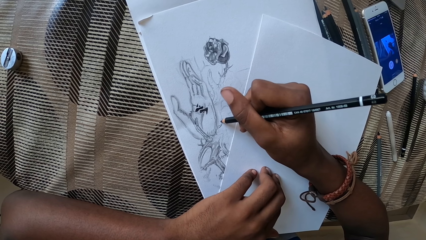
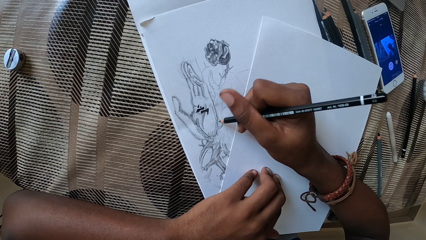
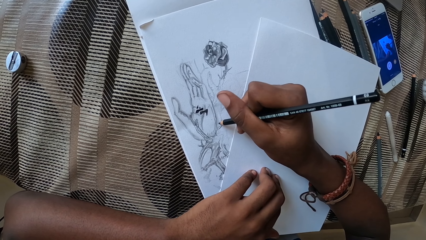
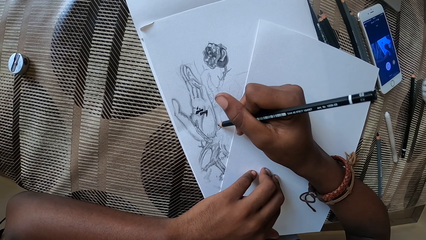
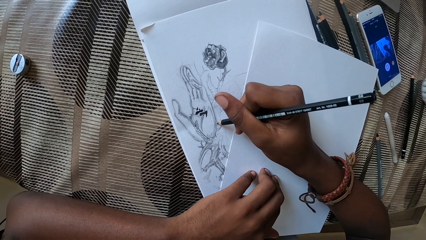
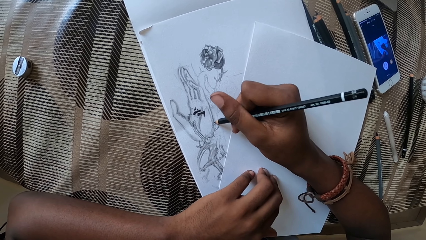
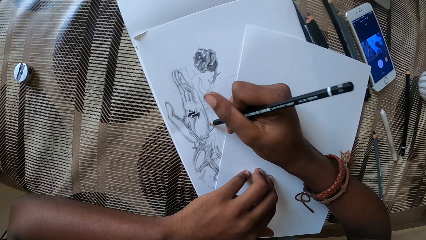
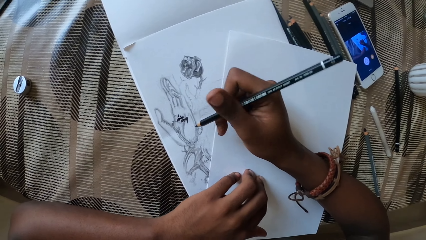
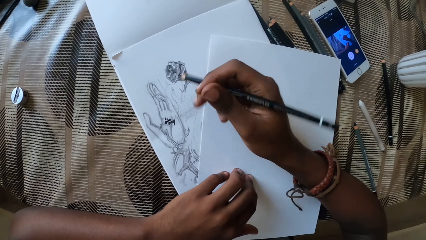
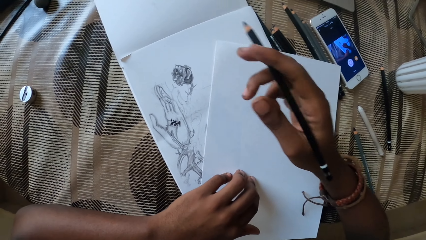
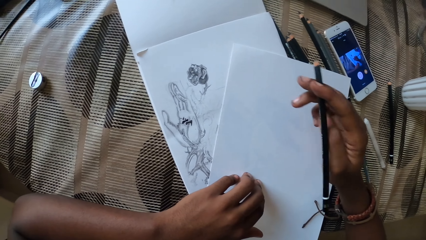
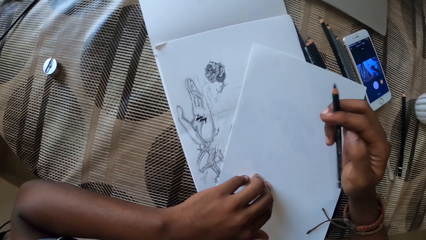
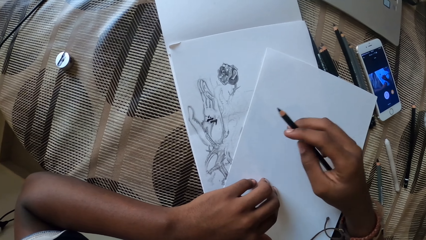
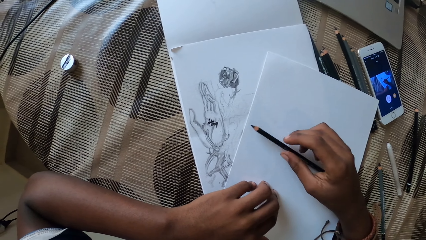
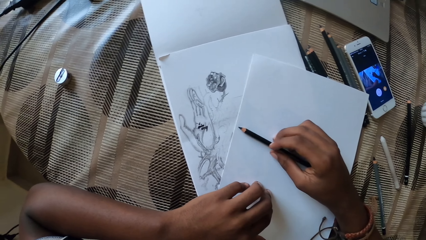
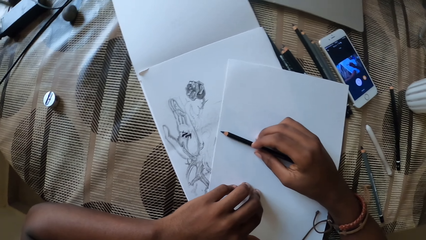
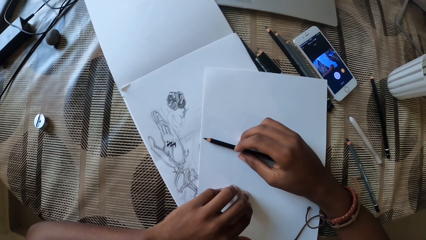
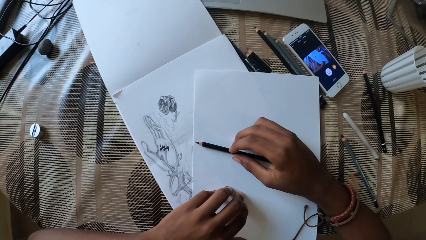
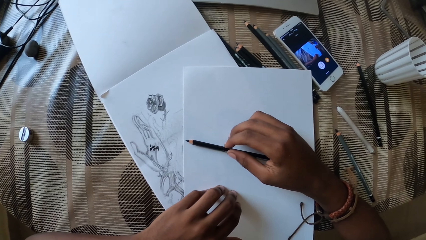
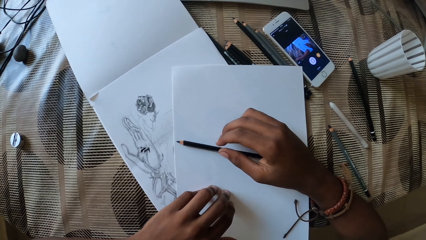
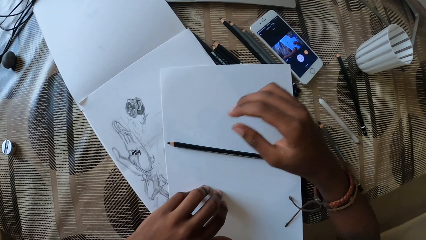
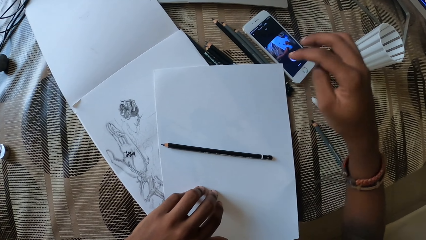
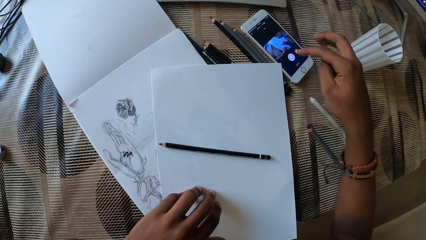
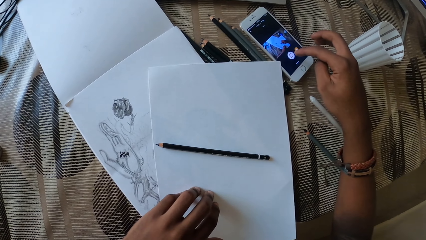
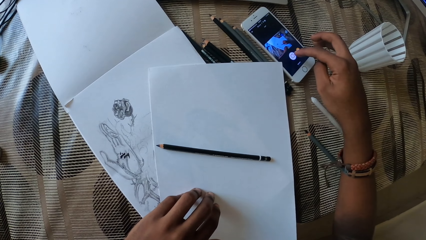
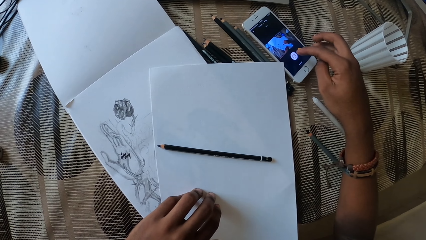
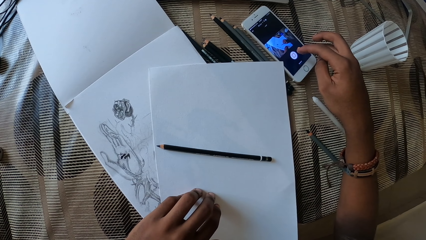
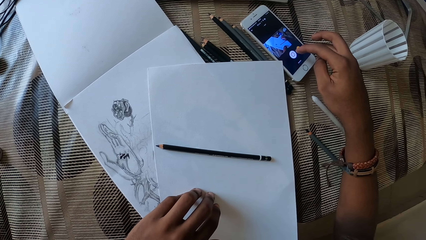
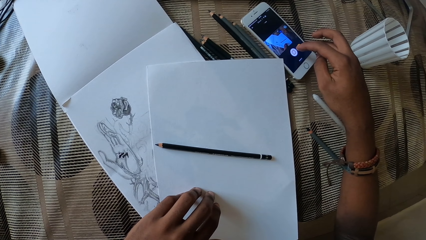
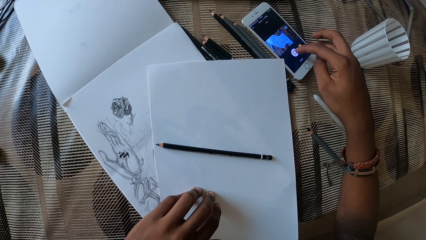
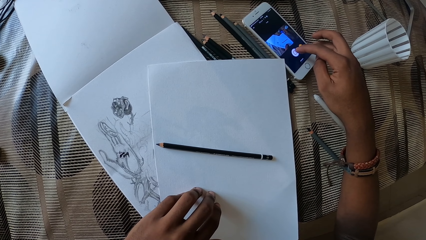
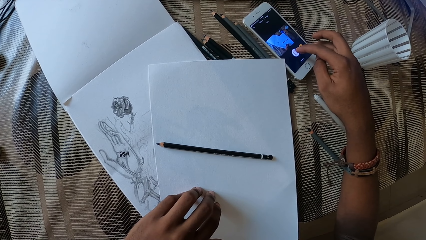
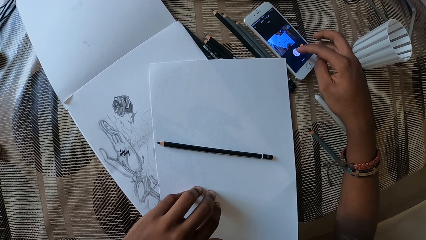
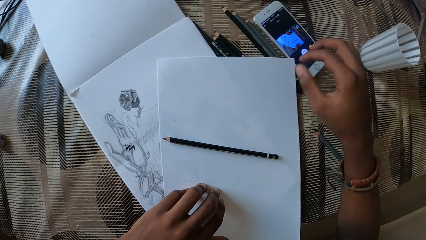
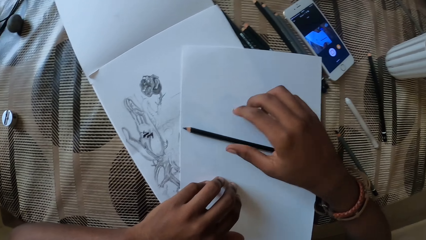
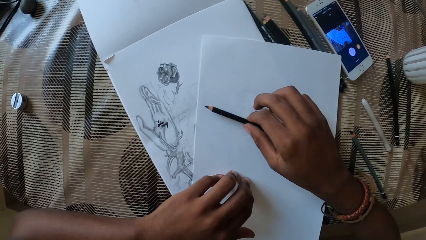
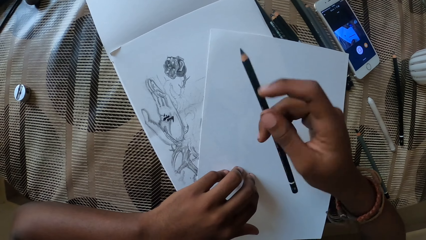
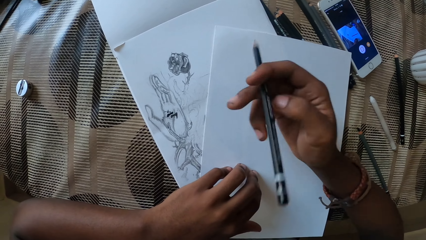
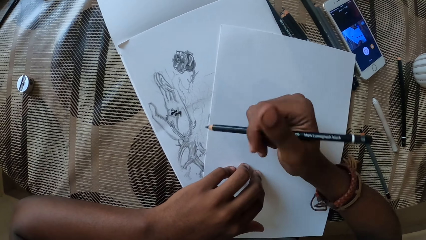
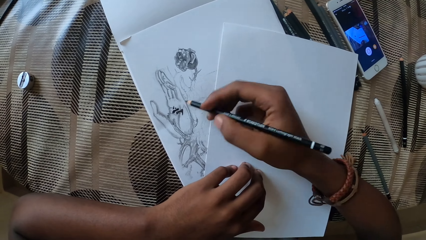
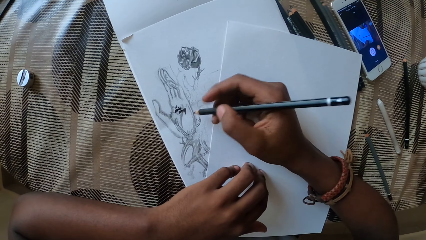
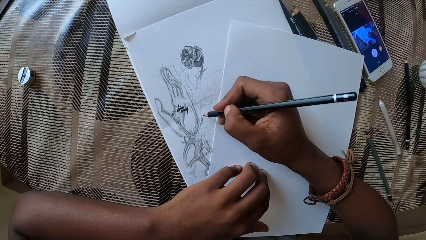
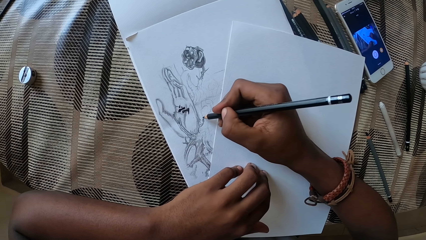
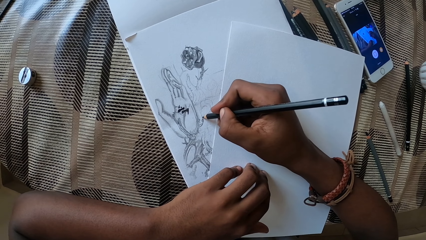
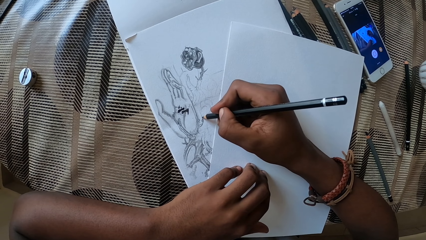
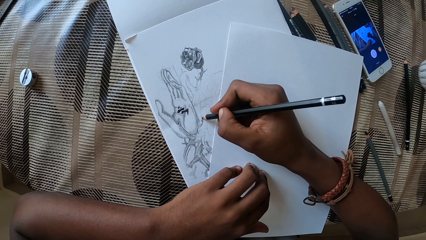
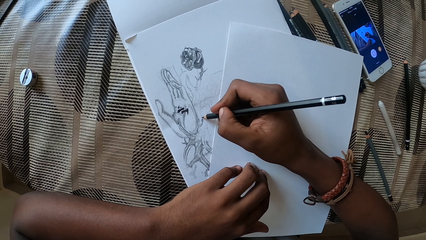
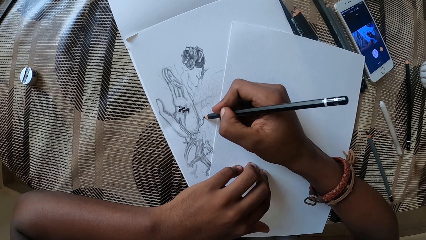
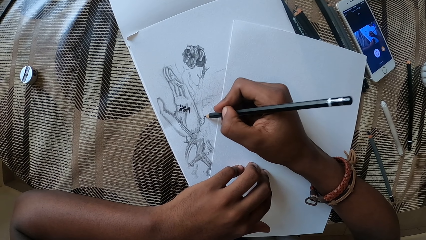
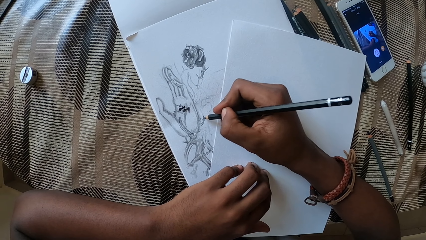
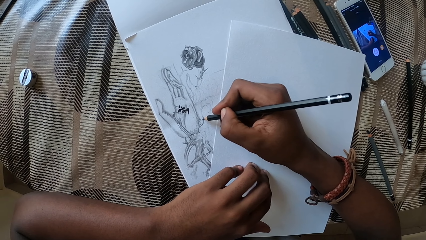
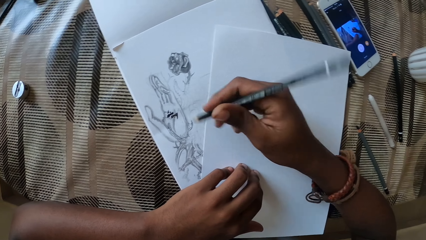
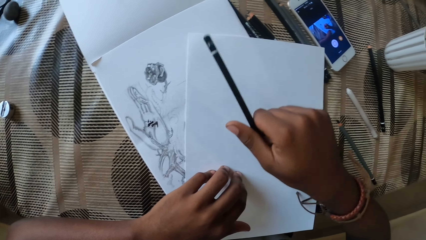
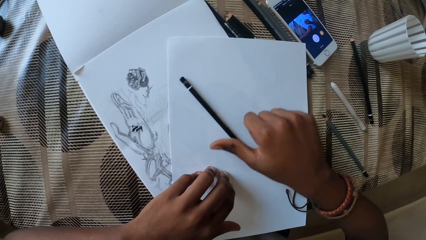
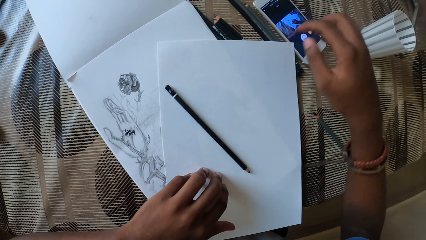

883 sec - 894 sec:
The camera wearer drops the pencil down. They touch the screen of the phone. They pick up the pencil. They draw the image with the pencil on a drawing book.
